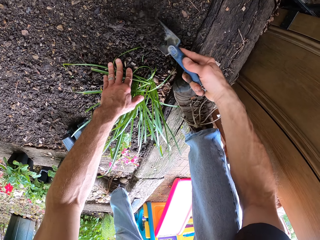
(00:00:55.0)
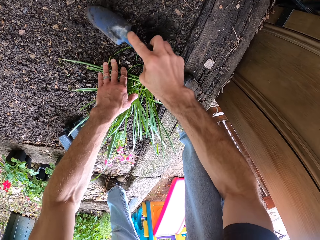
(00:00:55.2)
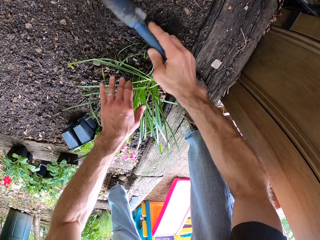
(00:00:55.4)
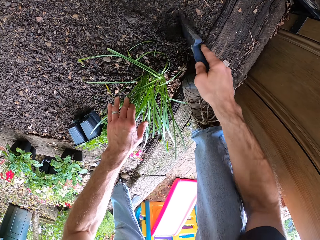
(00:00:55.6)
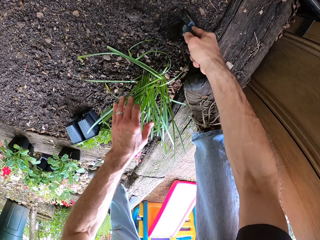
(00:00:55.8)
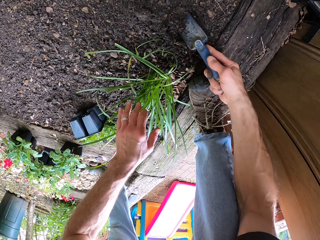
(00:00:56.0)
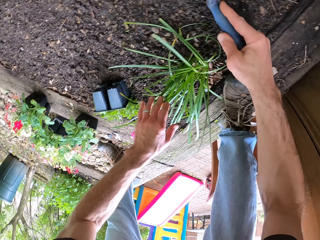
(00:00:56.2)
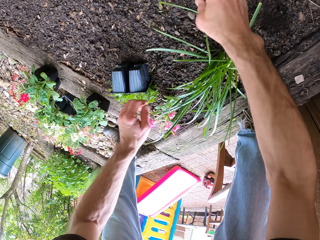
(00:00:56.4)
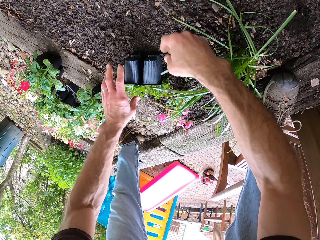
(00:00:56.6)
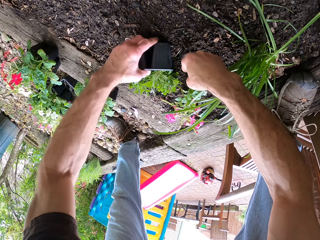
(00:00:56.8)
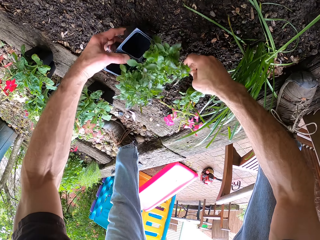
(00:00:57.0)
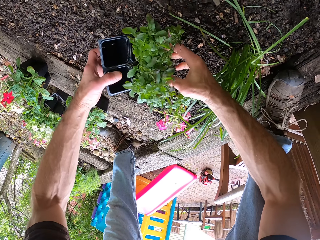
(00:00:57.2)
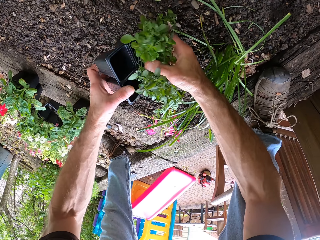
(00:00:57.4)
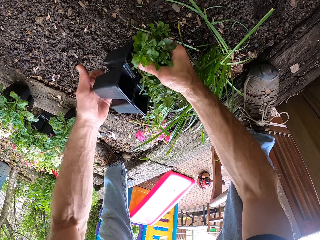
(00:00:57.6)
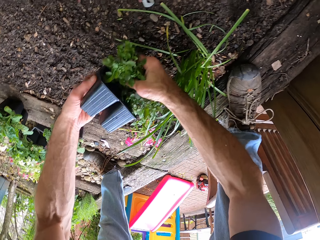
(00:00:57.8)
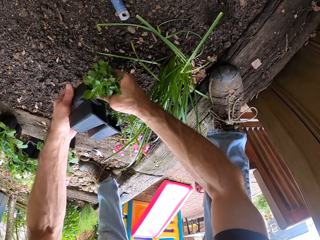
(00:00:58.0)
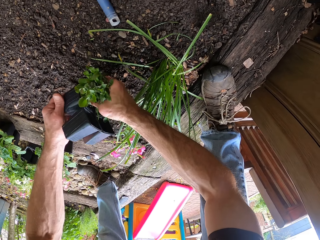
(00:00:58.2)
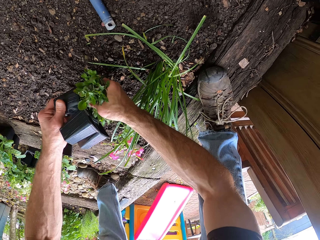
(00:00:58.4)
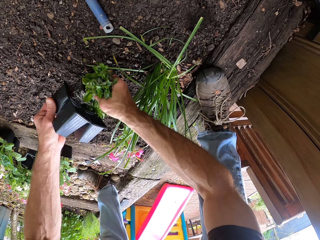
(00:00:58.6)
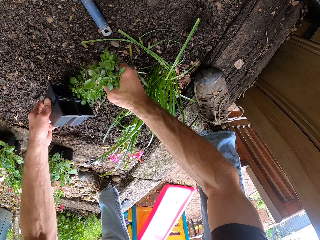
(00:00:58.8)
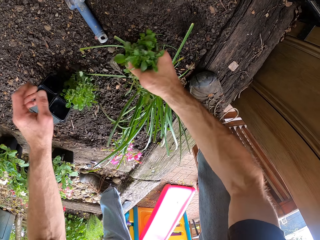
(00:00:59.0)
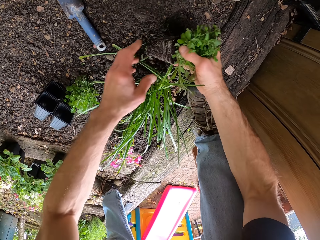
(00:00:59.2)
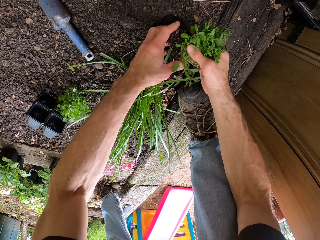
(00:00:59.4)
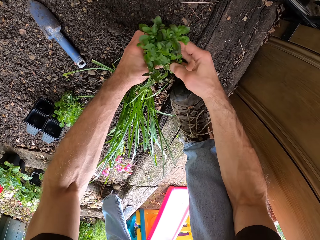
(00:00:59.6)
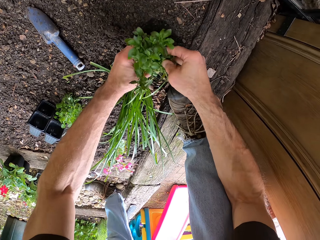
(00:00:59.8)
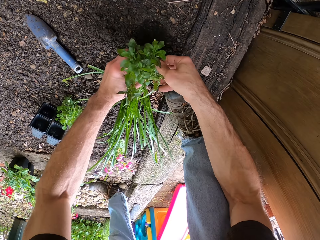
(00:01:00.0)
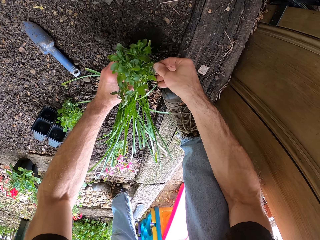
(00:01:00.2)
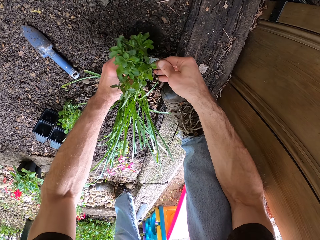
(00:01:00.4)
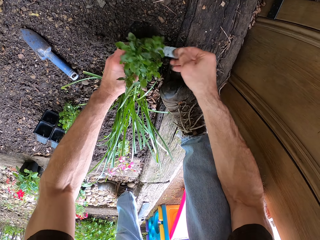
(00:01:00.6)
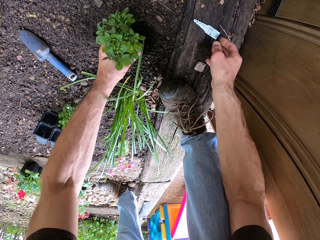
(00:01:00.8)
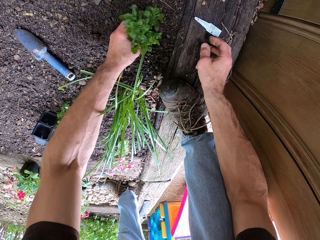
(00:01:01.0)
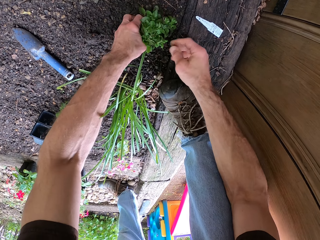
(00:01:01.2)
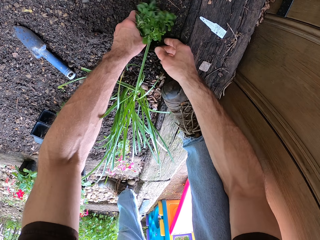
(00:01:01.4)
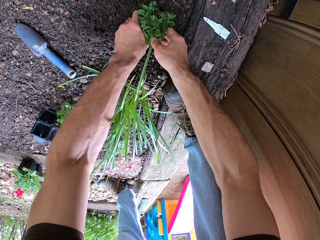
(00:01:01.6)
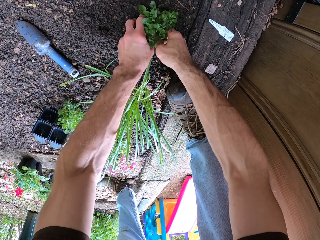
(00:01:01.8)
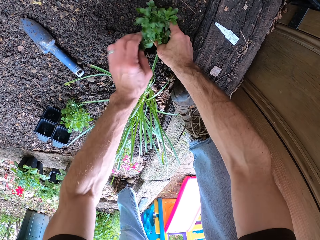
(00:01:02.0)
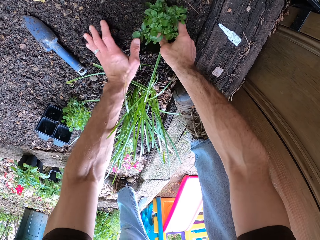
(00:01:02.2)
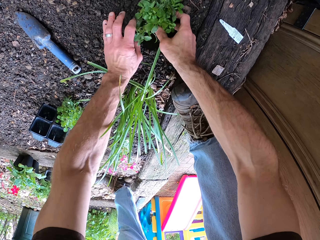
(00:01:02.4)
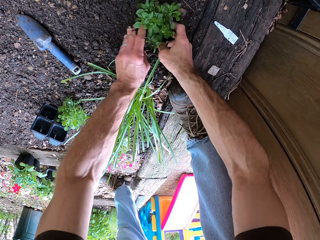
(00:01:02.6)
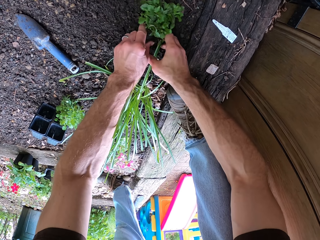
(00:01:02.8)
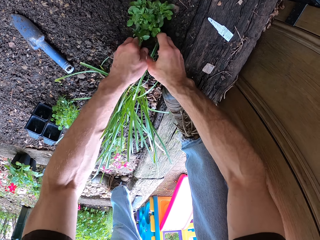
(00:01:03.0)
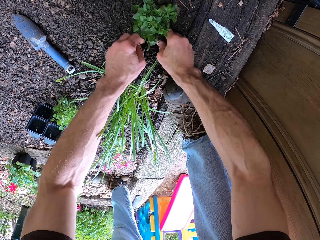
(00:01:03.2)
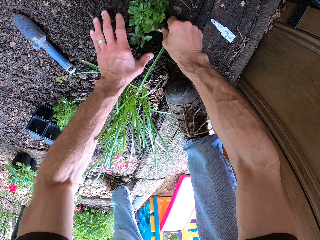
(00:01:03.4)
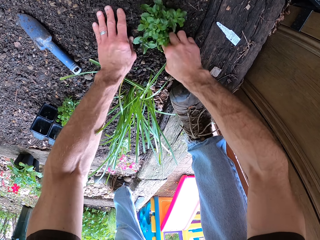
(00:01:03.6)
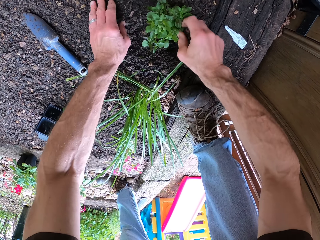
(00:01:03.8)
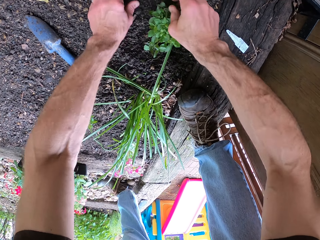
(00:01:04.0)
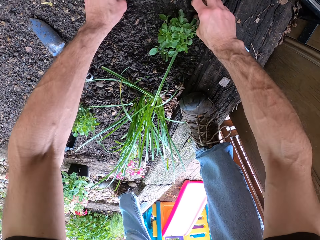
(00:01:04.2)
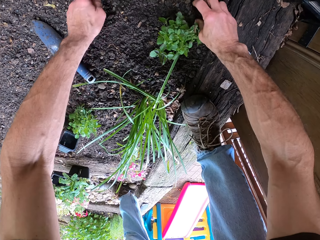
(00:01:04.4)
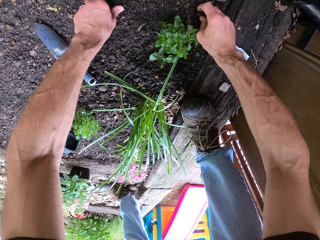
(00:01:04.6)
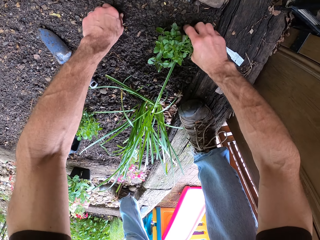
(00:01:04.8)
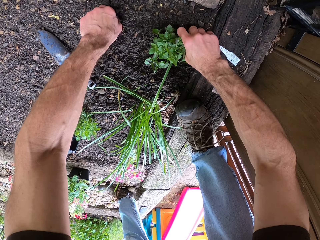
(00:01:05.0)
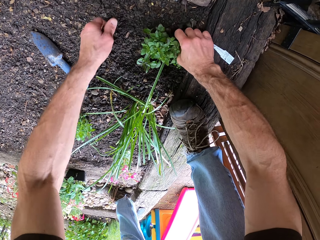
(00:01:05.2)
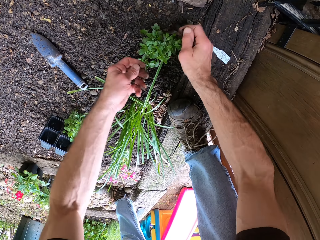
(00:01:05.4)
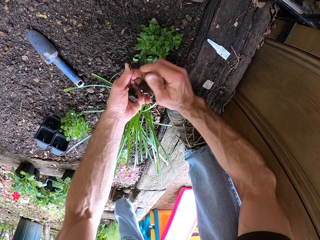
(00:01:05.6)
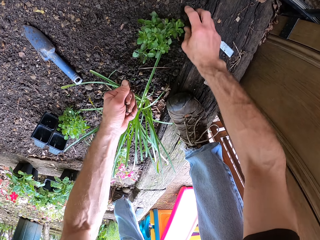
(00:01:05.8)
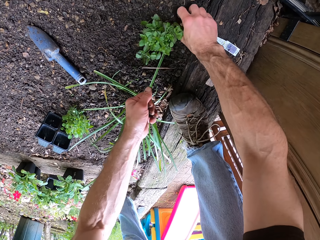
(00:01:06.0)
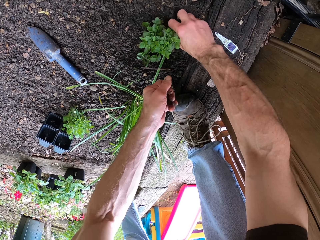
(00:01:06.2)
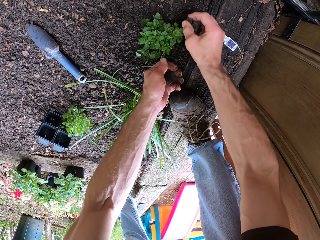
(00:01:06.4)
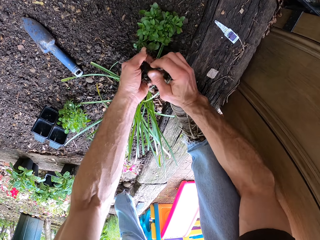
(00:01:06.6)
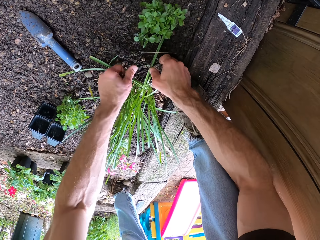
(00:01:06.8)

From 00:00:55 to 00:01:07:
The camera wearer drops the trowel on the ground. They remove the flower from the bed. They plant the flower in the soil. They remove a small paper.

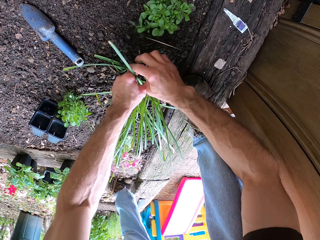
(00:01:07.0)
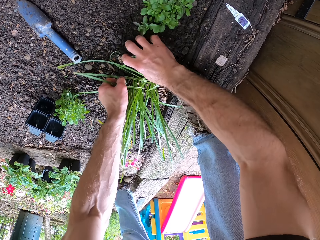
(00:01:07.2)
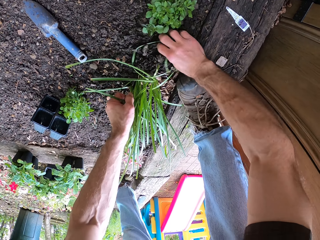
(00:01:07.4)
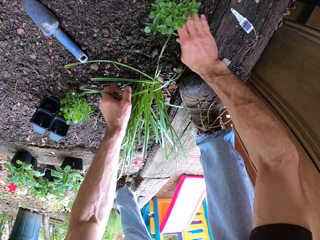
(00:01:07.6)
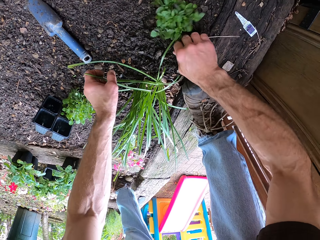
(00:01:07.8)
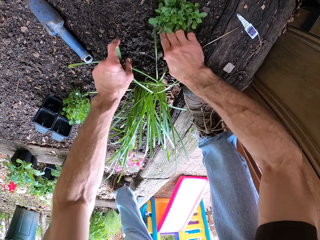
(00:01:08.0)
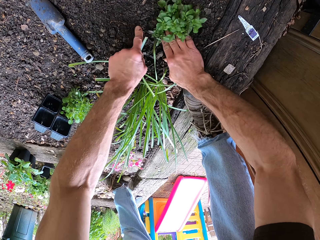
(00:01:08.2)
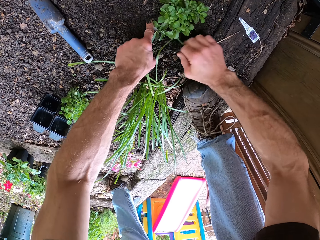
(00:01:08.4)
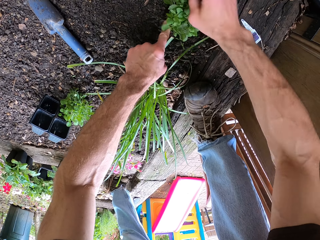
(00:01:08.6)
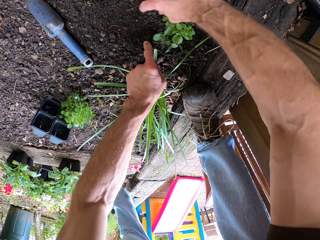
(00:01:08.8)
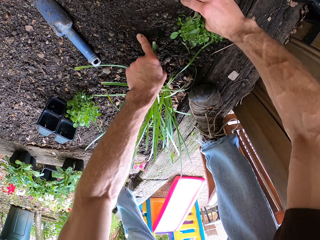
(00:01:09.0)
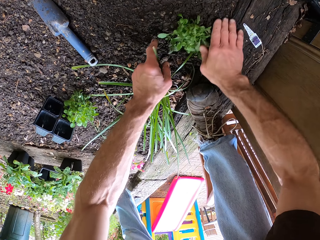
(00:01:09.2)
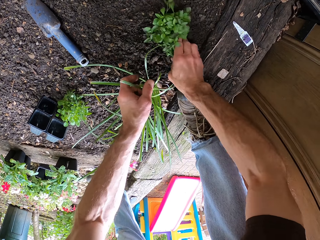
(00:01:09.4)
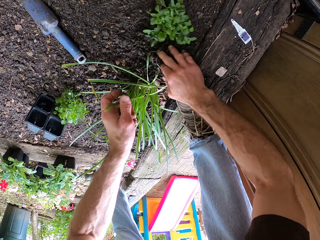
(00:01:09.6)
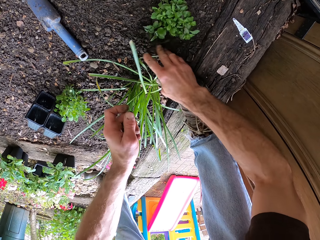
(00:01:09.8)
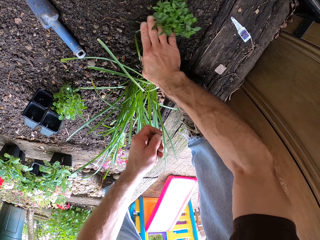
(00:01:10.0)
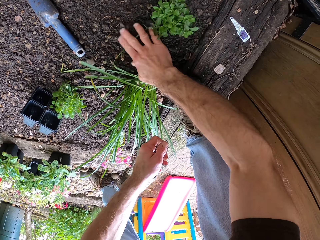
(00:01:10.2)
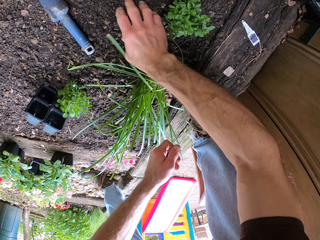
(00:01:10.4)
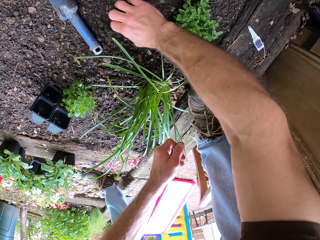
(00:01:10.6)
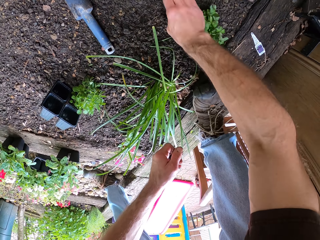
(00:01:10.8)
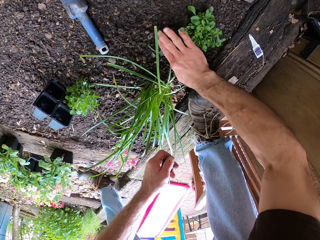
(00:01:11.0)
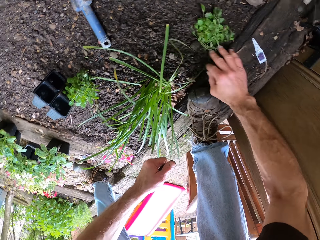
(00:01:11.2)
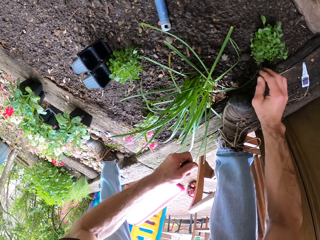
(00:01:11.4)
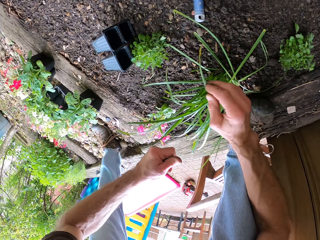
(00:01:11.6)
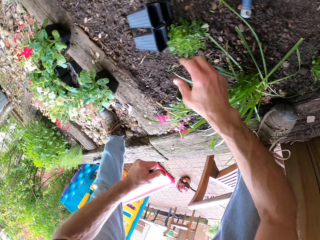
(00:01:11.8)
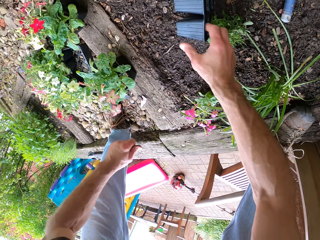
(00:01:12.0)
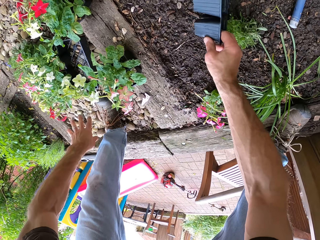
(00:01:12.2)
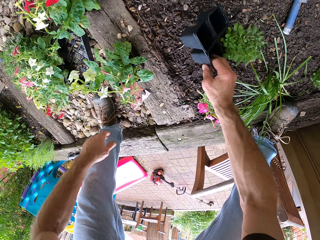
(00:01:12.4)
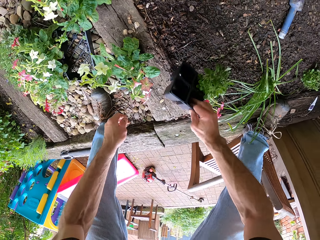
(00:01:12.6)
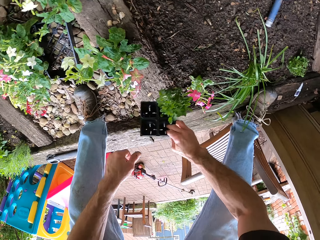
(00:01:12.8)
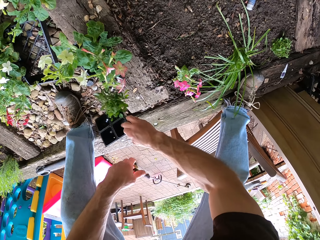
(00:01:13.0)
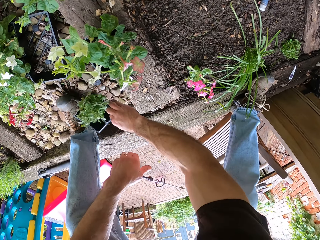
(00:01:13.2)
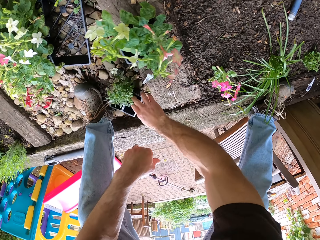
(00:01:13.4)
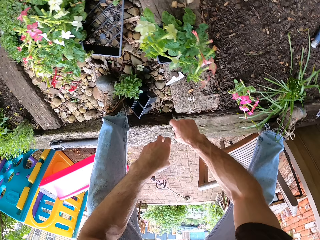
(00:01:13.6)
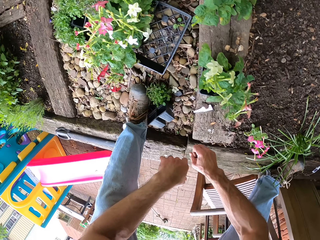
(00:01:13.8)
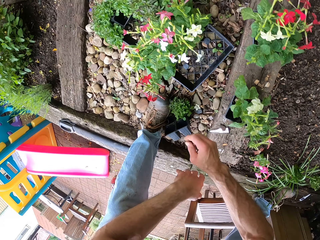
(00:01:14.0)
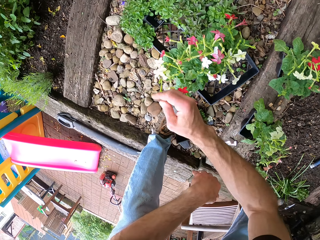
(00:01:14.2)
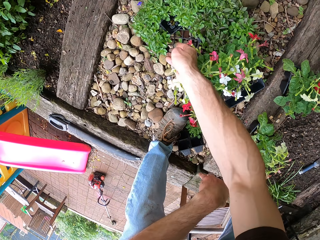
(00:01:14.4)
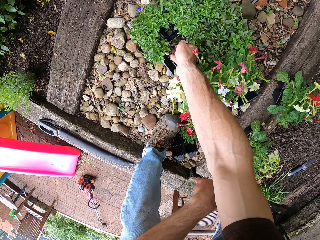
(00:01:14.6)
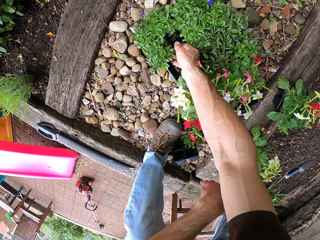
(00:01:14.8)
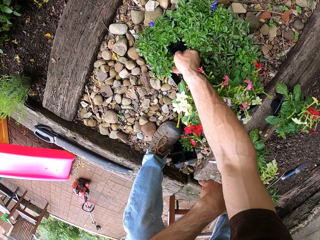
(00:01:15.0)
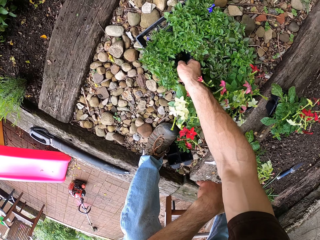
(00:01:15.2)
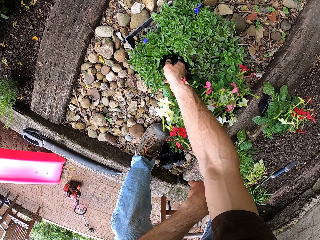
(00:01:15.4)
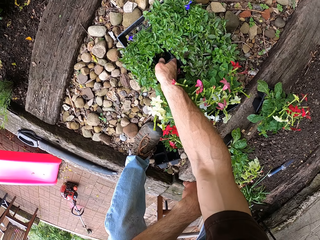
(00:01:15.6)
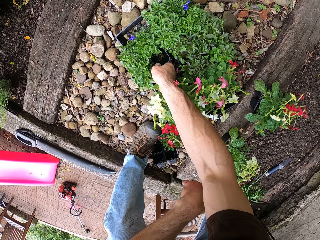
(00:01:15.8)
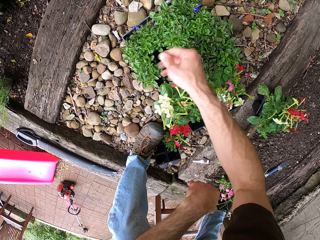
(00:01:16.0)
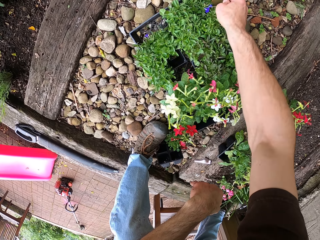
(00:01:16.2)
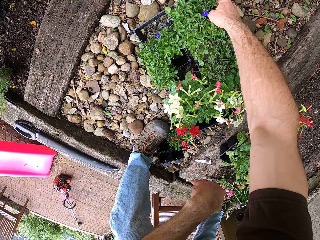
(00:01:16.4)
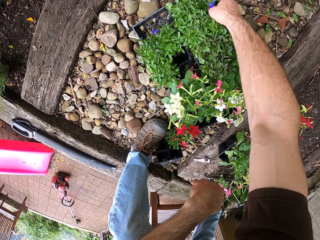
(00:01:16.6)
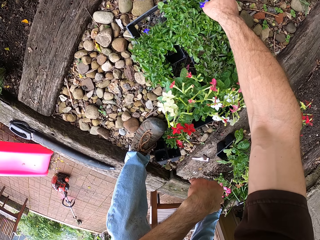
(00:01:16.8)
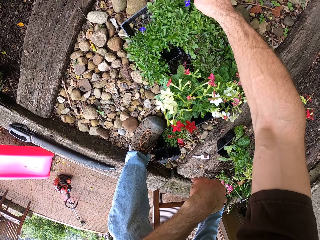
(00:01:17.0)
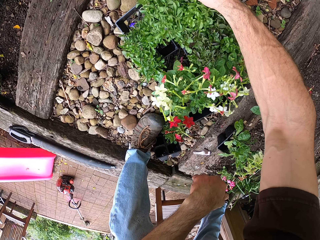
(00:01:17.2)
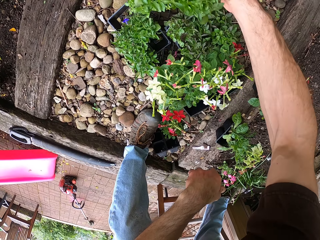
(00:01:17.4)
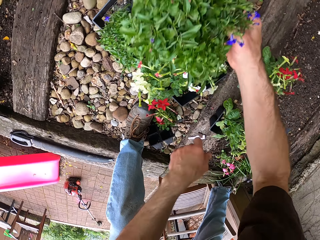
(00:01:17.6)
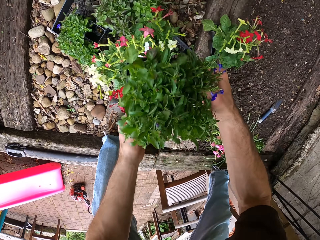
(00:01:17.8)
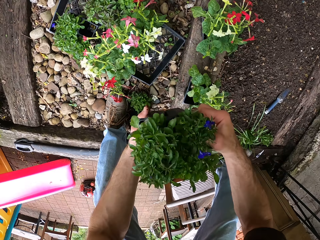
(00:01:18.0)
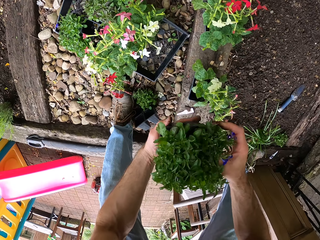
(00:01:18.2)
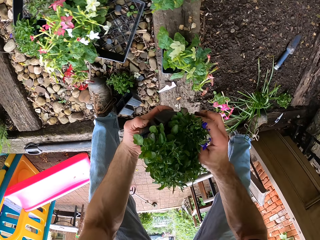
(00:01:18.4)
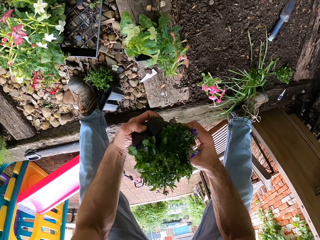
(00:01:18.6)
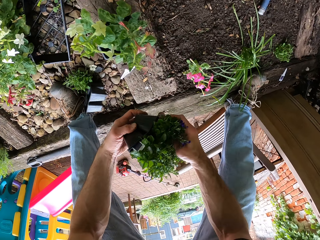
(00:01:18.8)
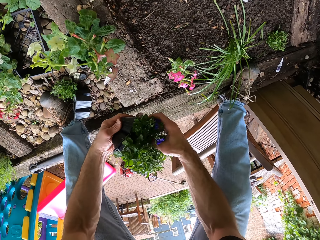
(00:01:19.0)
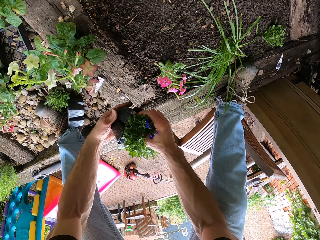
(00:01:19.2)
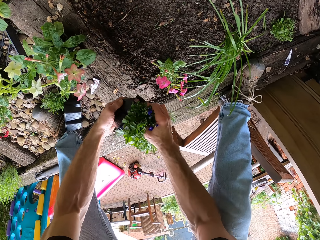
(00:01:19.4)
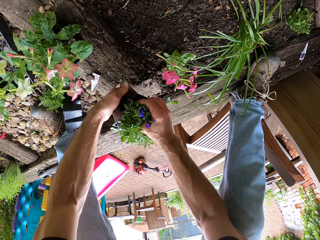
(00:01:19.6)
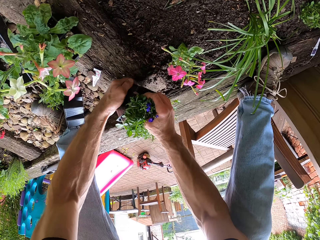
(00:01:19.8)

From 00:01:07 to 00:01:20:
The camera wearer rubs the soil with his hand. He picks the flower or flower vase from the ground. He puts the flower down. He picks another flower.
